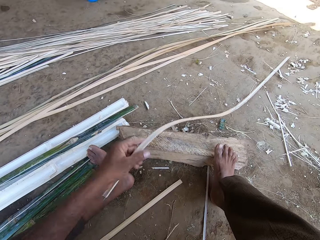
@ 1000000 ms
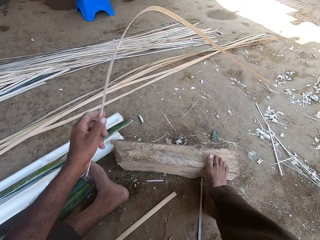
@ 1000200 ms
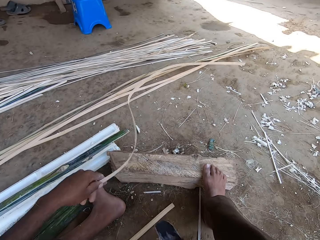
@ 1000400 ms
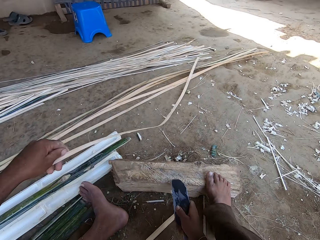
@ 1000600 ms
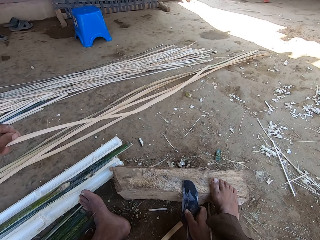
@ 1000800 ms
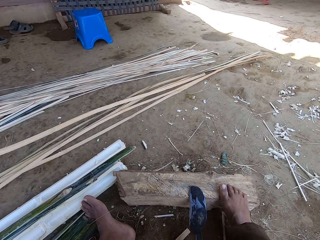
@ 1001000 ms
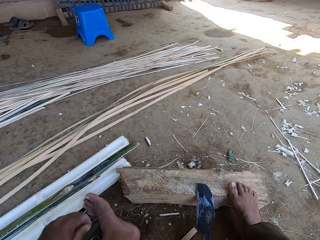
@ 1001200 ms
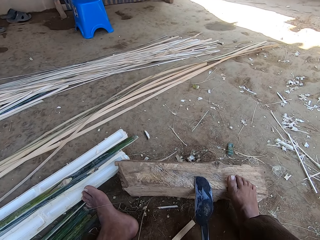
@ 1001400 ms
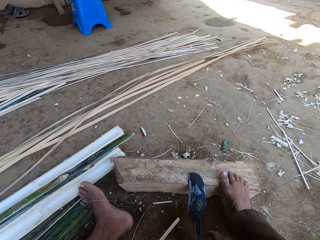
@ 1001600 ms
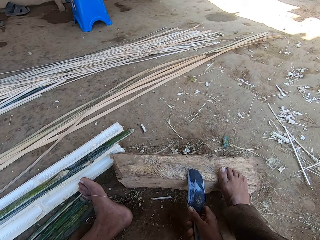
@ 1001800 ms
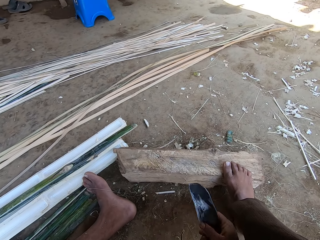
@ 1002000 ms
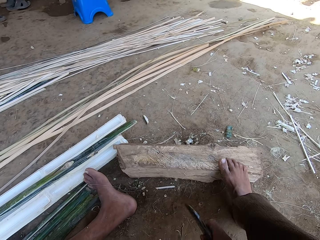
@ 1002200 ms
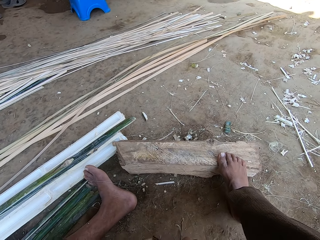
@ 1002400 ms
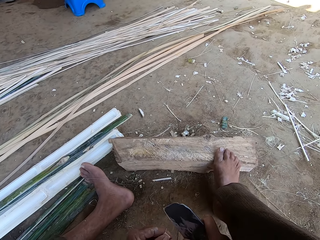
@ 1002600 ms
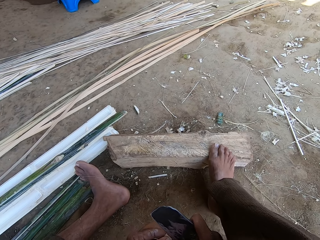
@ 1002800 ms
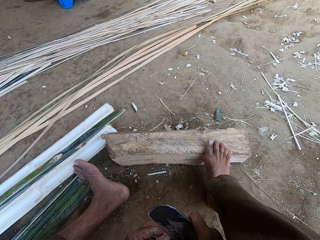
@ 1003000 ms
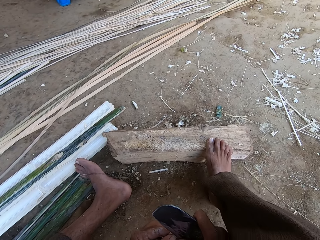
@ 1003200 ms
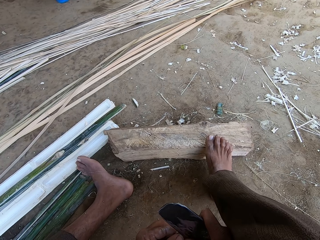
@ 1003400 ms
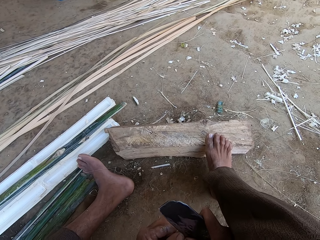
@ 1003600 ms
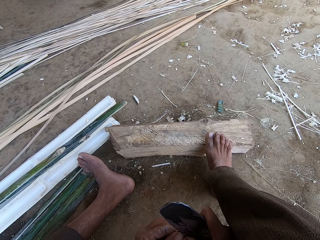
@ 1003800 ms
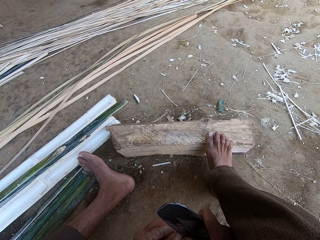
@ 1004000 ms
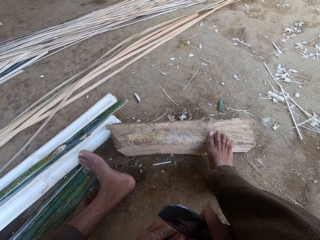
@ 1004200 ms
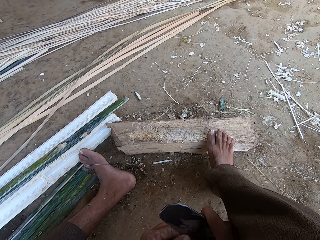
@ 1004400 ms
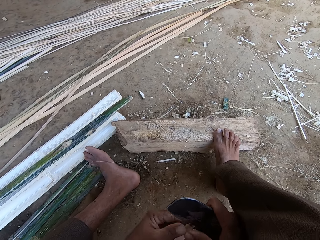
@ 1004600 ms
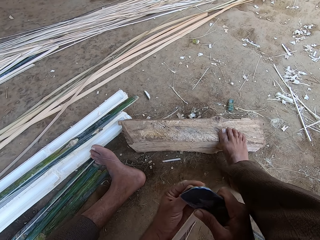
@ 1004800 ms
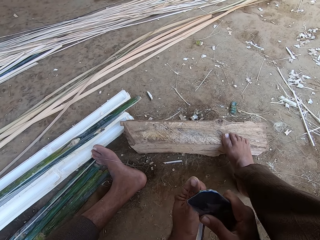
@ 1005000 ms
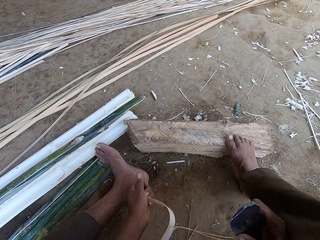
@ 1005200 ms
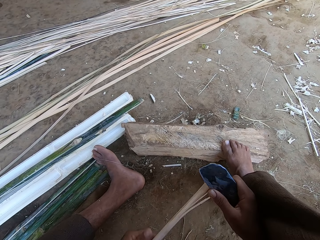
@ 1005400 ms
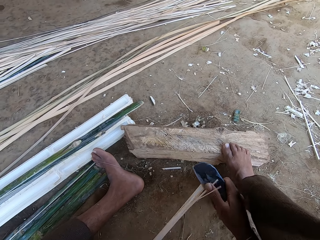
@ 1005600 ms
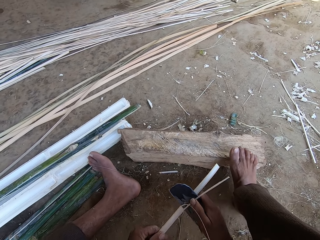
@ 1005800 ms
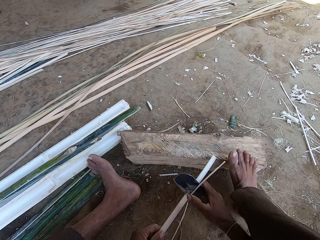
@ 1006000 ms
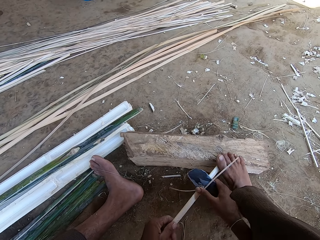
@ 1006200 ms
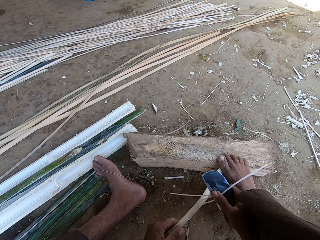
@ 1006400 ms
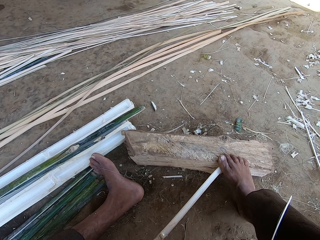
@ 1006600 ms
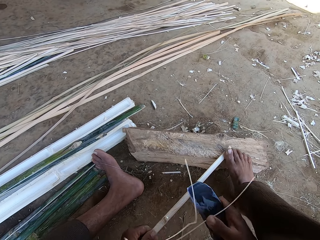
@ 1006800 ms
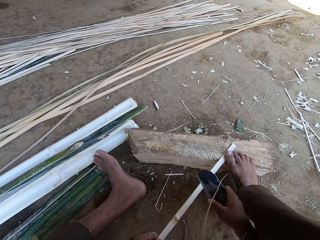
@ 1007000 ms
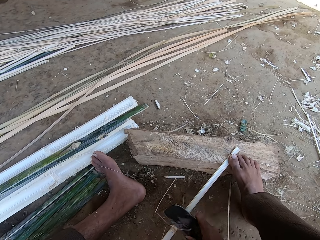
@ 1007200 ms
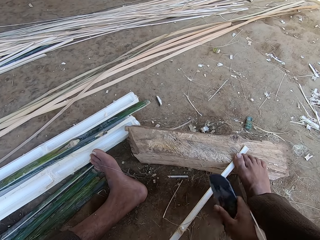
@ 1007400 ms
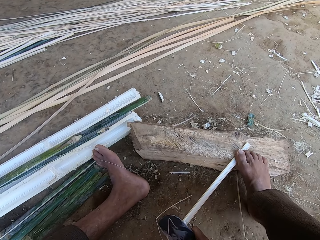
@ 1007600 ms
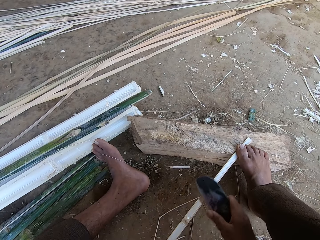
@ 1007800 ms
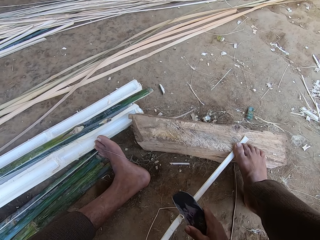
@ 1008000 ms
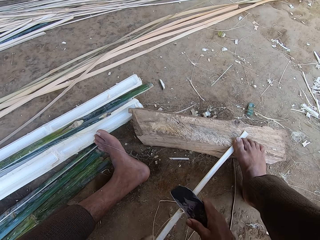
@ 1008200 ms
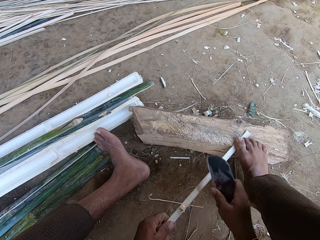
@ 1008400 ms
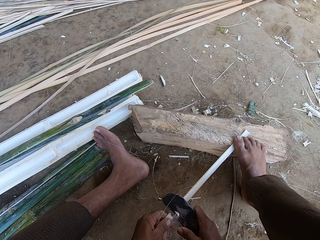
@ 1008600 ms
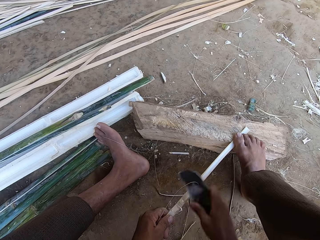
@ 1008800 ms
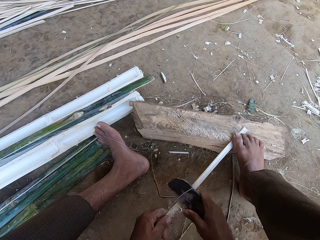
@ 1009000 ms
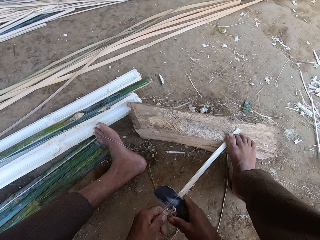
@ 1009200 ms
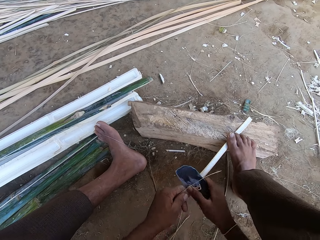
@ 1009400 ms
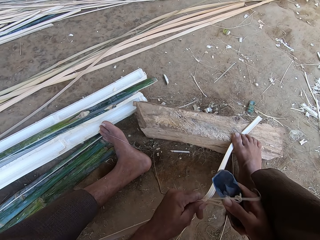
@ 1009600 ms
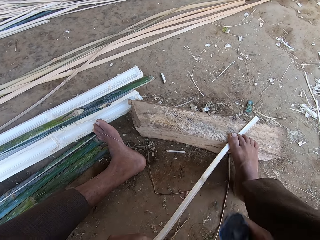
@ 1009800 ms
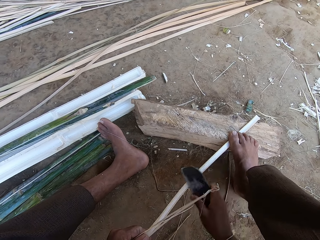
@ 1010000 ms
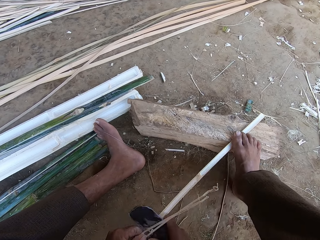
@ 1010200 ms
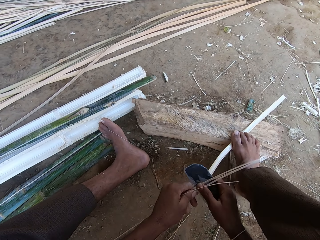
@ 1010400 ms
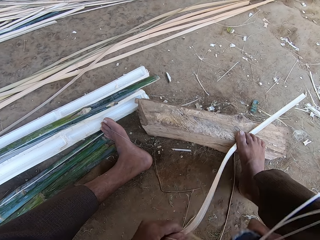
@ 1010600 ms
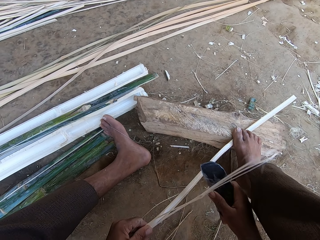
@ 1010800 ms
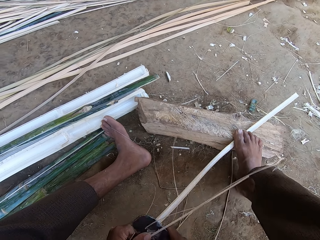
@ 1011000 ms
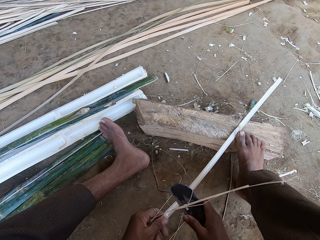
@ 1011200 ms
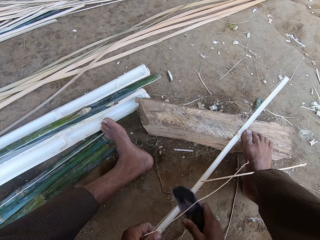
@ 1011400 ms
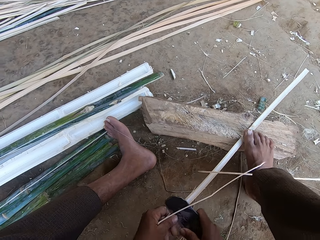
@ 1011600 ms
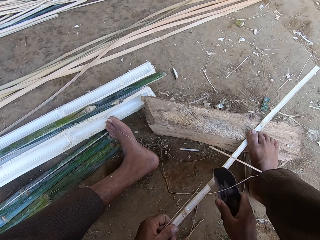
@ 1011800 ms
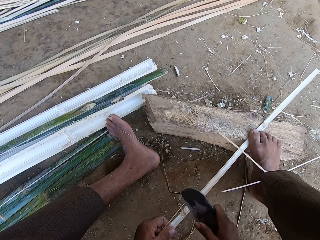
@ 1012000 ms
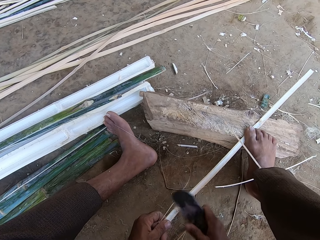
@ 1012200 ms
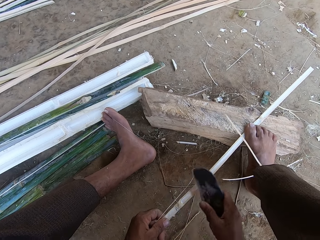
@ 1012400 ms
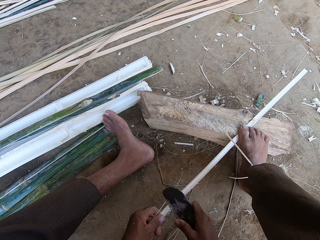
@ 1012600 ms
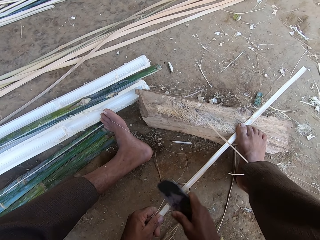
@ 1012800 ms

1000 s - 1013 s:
The camera wearer steps on the stick with the right foot. They throw the reeds to the other side. They move around one of the sticks. They drop the stick and blade. They hold the reed knife. They pick up the blade with the right hand. They cut across the stick with the blade. They step on the stick with the right foot. They cut the stick with the blade. They step on the stick with the right foot.

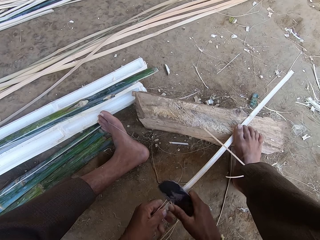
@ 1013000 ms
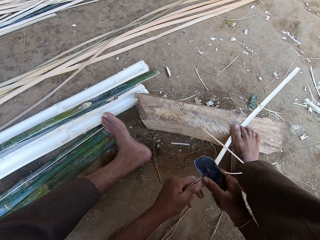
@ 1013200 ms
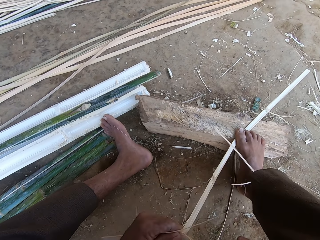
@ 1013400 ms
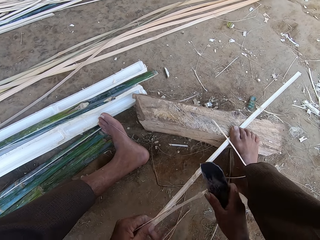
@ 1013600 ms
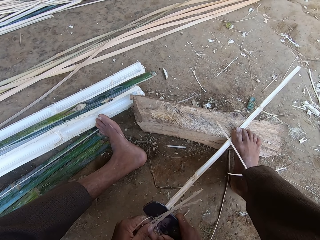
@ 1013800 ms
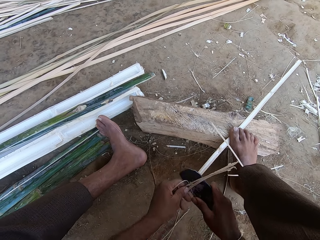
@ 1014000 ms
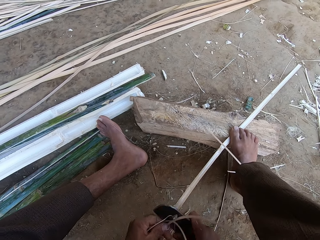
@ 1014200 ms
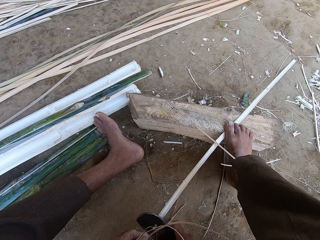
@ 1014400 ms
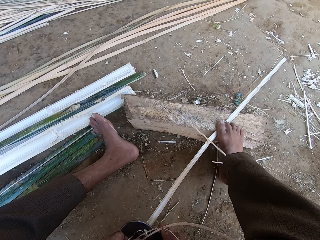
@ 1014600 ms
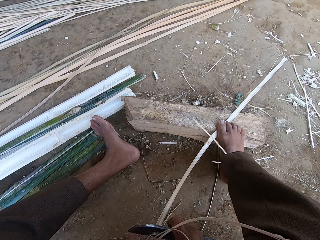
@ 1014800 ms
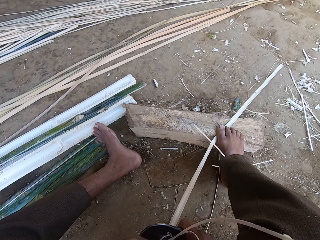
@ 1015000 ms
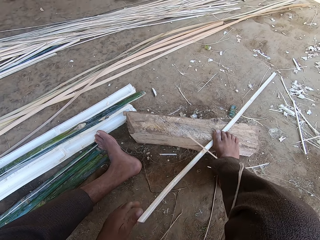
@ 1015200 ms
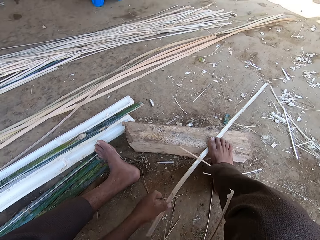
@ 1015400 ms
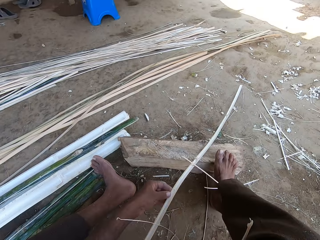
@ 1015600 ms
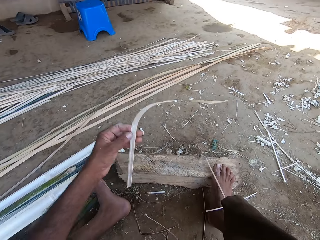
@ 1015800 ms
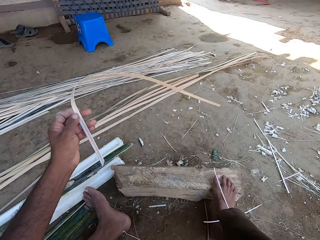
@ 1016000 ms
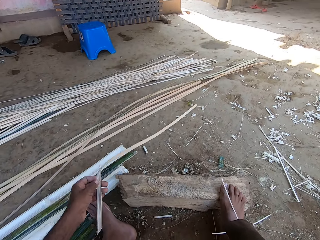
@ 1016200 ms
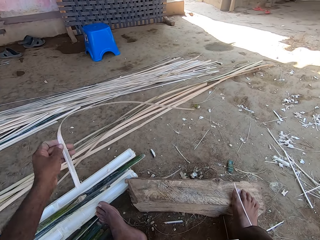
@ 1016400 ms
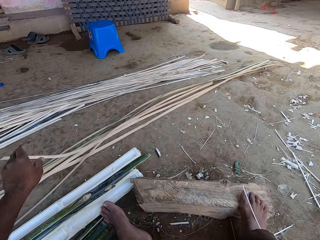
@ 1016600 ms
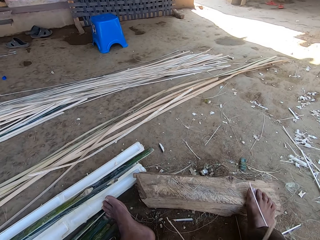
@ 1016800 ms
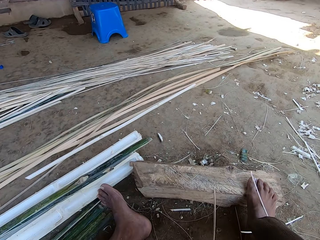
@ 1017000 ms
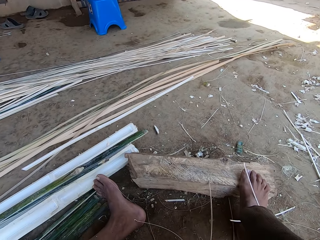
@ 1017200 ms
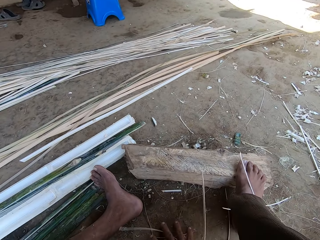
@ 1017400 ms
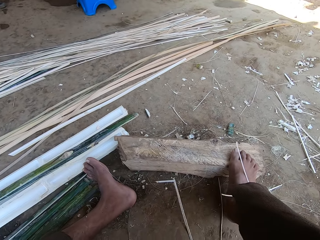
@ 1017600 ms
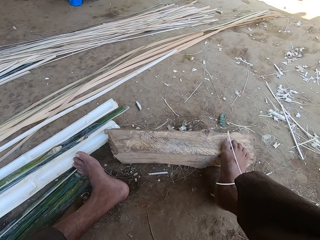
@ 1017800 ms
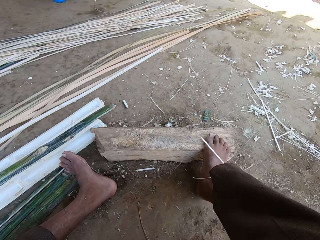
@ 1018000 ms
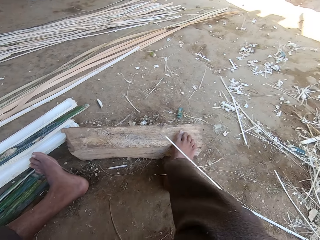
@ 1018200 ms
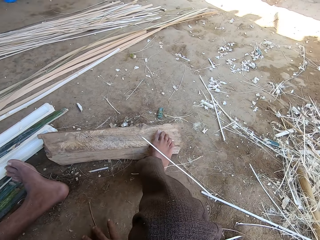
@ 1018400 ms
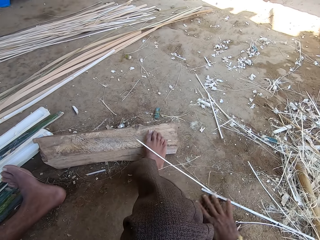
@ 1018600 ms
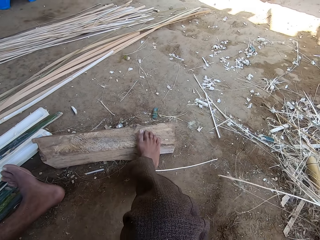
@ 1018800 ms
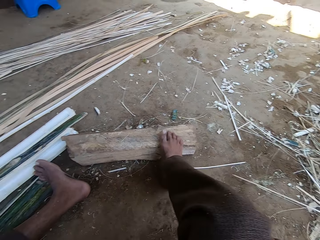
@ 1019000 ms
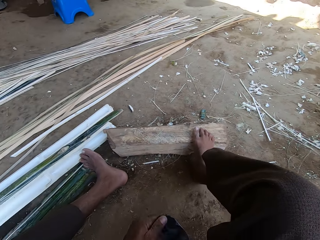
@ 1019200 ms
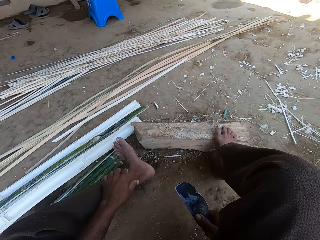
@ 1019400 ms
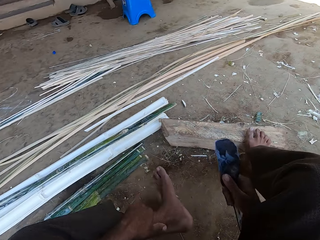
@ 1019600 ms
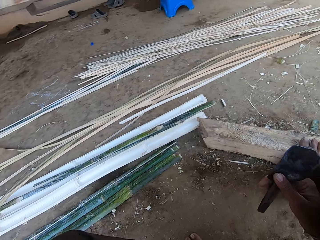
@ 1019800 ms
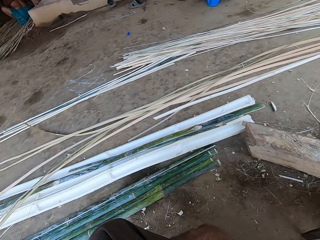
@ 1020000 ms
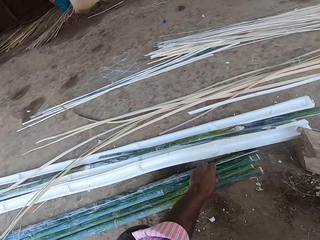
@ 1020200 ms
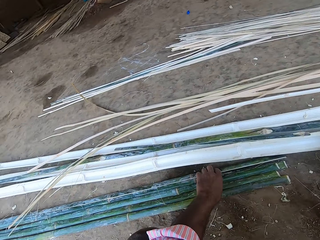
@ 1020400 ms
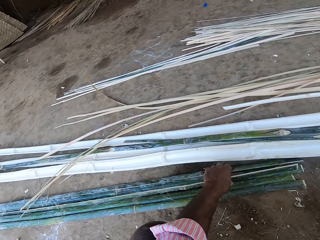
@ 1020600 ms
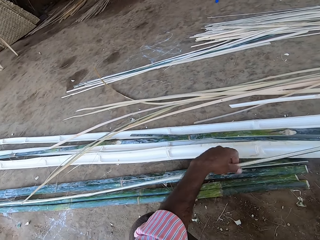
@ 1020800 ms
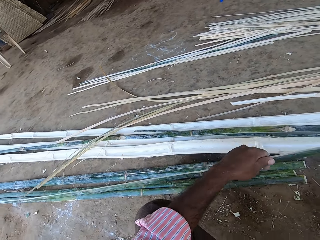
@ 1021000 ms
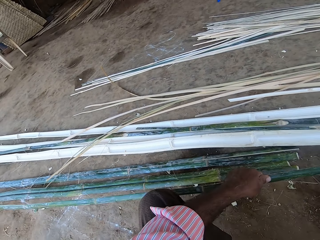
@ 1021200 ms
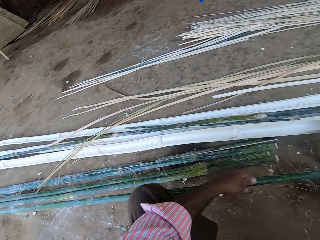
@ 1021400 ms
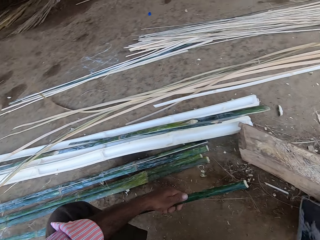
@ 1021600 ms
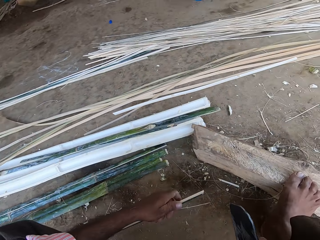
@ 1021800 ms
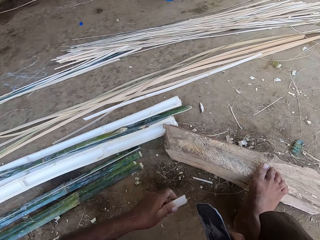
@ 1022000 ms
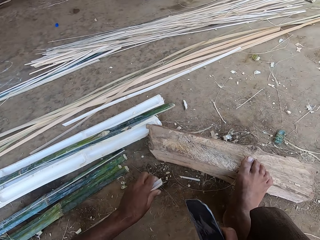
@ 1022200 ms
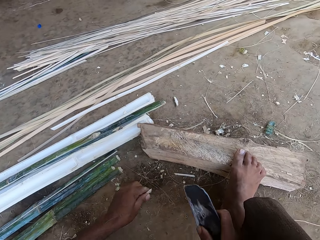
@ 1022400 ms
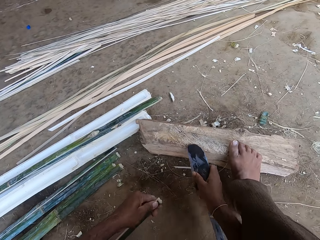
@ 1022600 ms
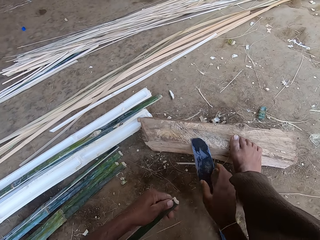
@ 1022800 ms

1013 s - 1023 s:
The camera wearer cuts the stick with the blade. They hold the stick with the left hand. They throw the reeds to the other side. They drop the stick aside. They push the reeds on the ground. They sweep the ground with the right hand. They hold the blade with the right hand. They pick up the bamboo stick with the left hand.
